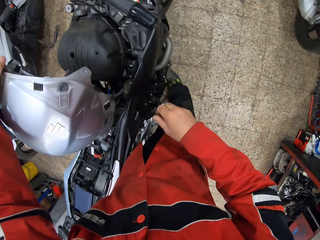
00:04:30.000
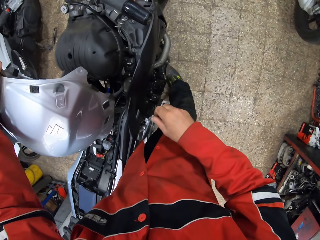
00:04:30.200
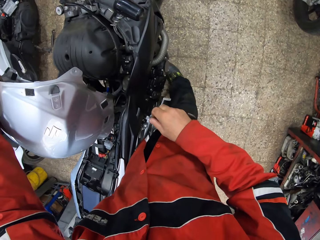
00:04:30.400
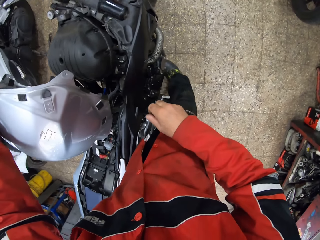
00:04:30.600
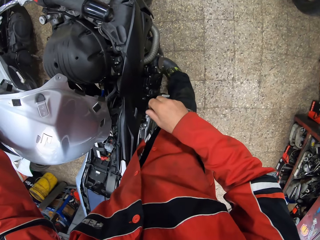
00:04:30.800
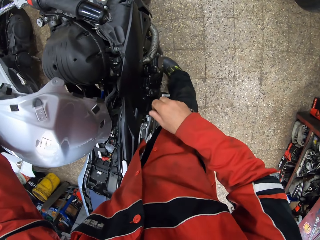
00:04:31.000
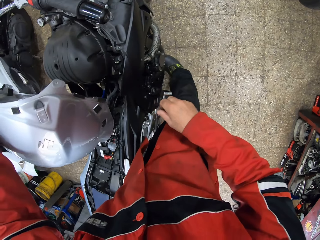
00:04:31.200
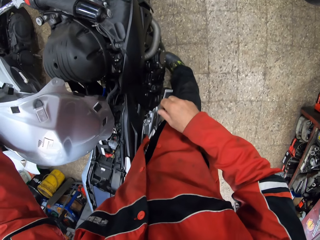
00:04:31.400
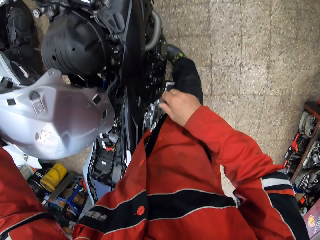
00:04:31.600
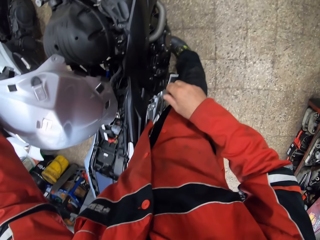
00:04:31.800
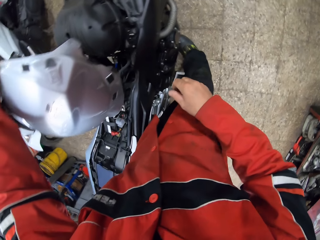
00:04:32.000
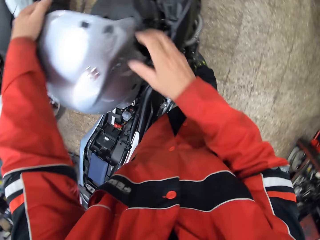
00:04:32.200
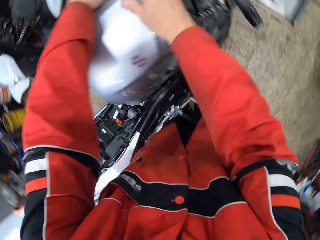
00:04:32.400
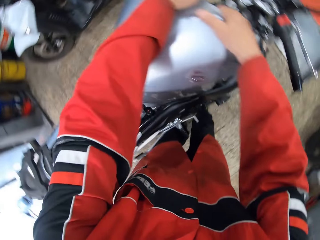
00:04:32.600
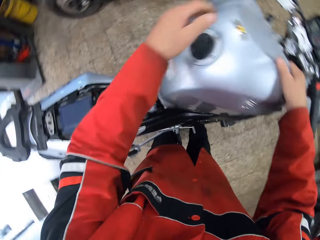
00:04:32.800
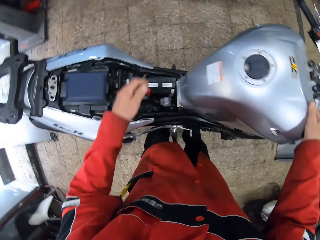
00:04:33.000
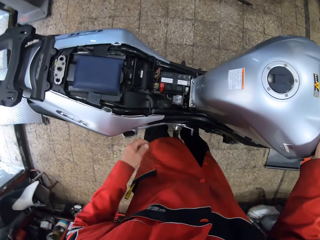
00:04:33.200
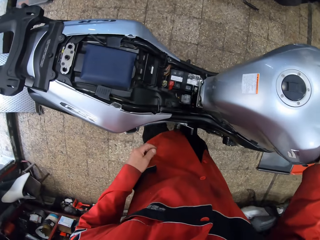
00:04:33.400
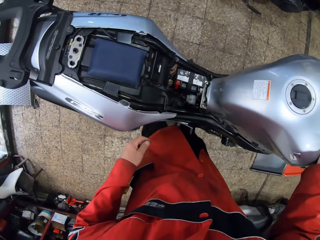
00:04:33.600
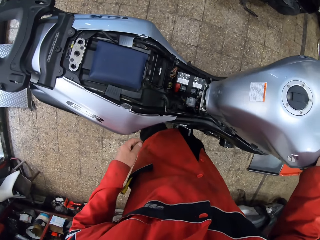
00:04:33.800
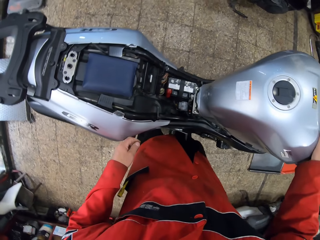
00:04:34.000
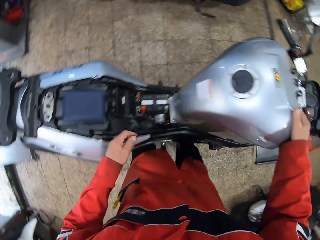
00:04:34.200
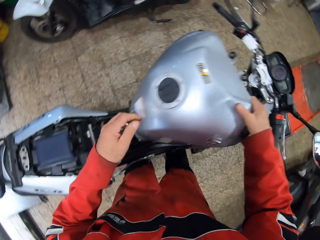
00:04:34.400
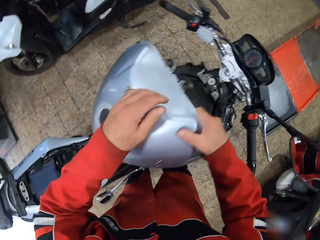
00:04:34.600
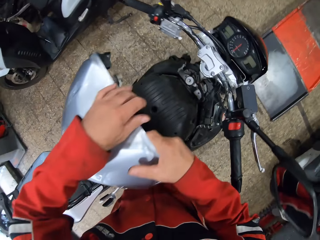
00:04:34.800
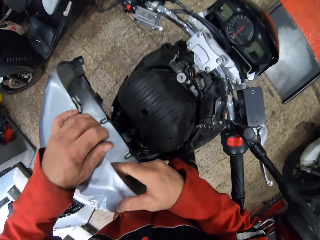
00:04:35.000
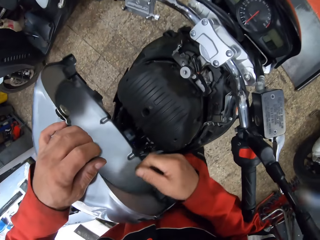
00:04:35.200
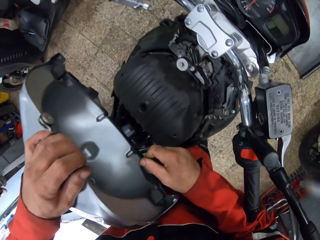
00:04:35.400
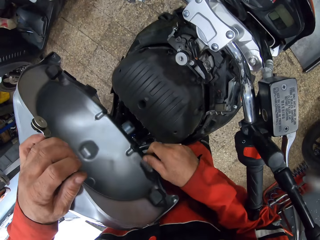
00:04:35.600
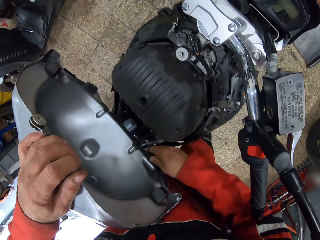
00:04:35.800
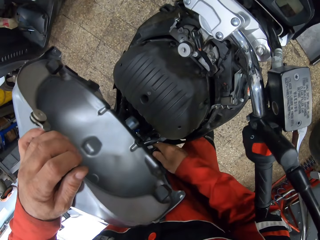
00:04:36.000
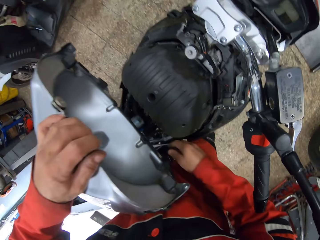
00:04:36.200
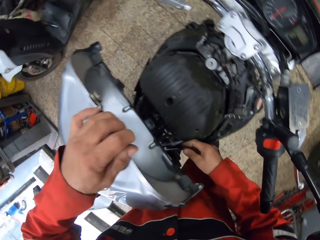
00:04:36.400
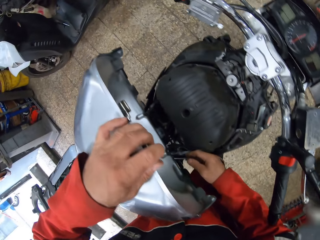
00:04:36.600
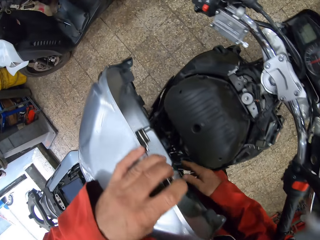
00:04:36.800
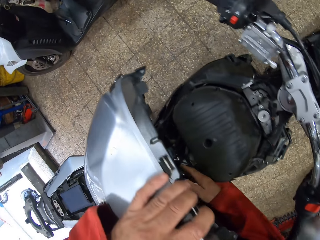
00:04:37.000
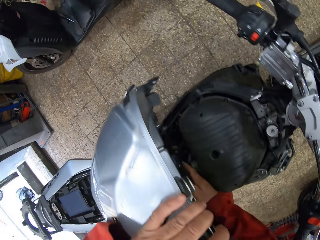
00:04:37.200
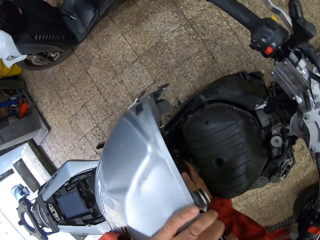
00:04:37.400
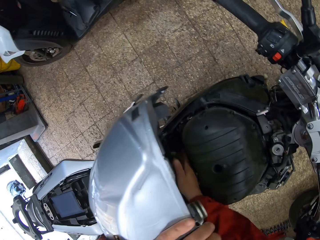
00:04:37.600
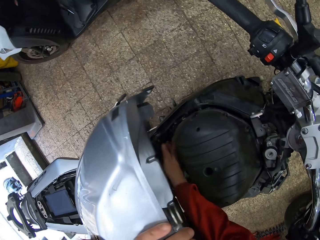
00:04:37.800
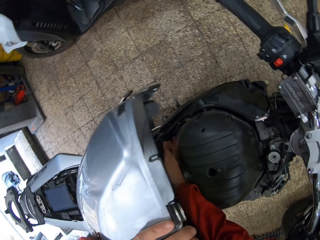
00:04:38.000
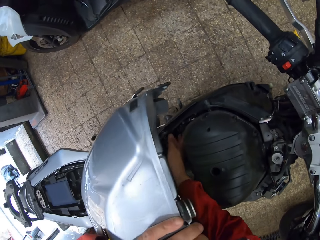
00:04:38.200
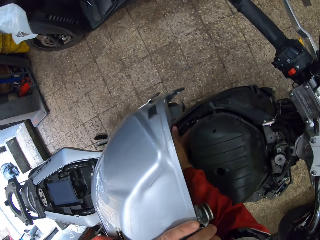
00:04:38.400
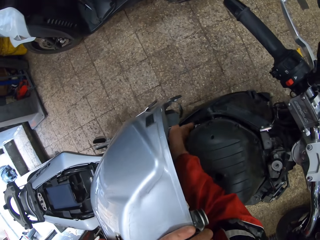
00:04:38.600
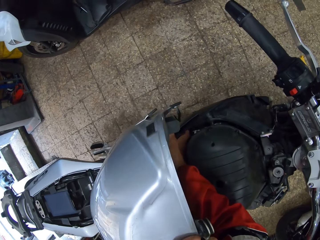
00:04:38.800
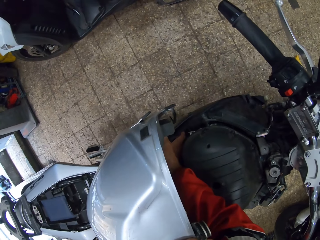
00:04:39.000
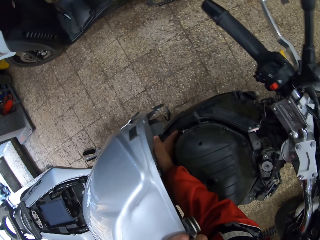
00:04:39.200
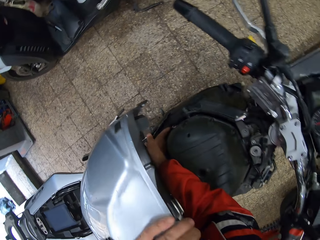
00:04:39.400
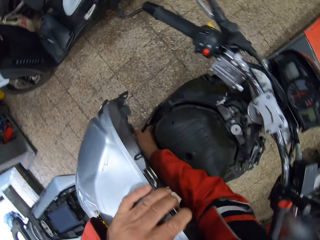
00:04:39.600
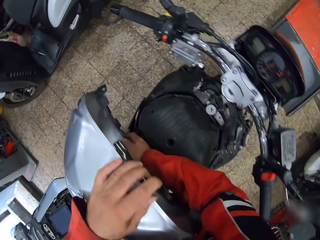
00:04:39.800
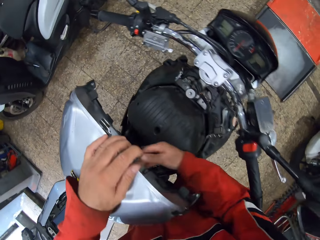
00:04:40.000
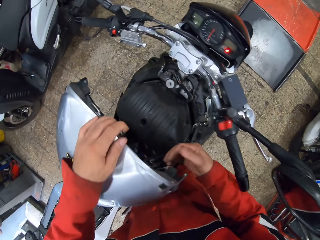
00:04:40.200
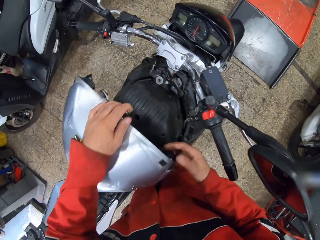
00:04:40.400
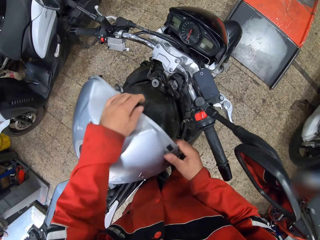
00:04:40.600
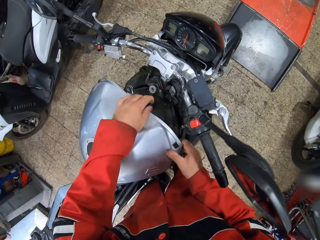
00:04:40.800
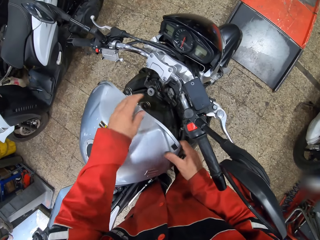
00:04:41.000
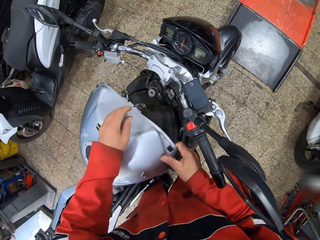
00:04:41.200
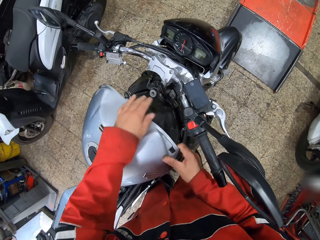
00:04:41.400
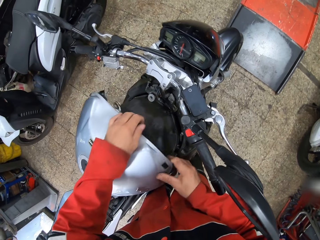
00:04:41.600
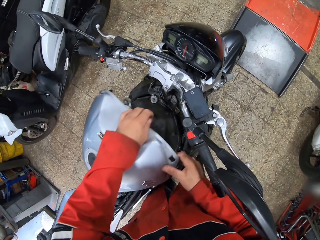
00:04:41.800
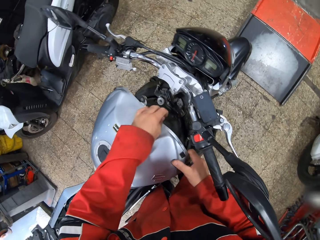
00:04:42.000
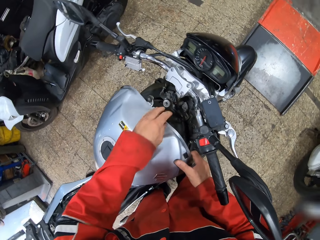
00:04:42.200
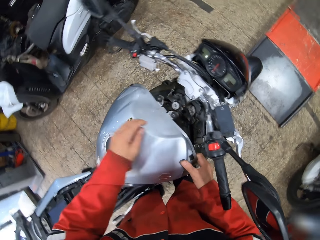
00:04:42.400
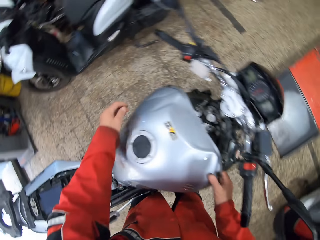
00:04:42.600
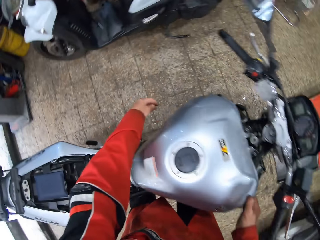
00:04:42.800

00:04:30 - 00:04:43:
The camera wearer looks at the motorcycle. They drag the left exhaust support. They touch the cable. They shake the gas tank. They cover the fuel tank.

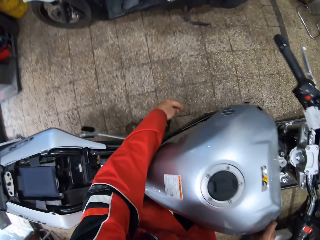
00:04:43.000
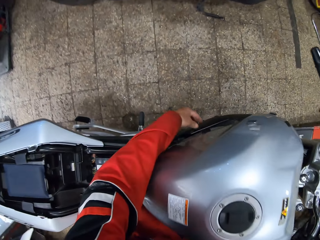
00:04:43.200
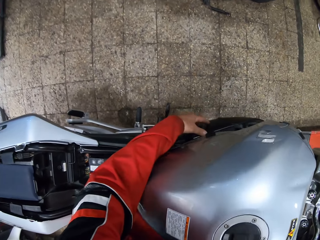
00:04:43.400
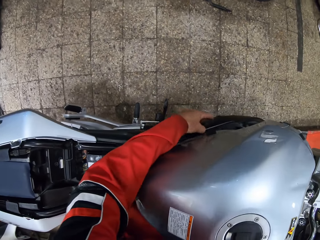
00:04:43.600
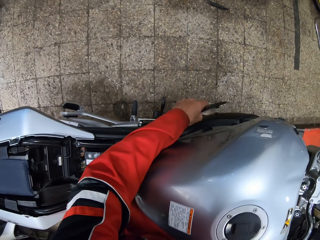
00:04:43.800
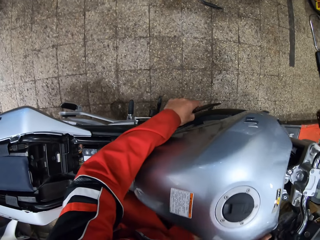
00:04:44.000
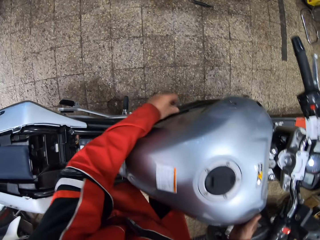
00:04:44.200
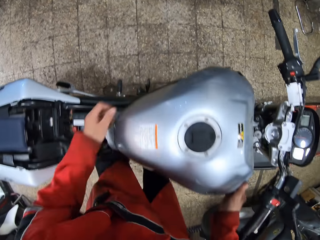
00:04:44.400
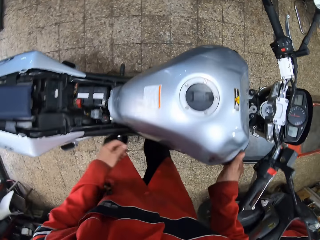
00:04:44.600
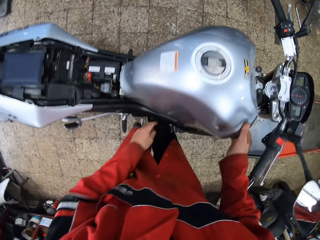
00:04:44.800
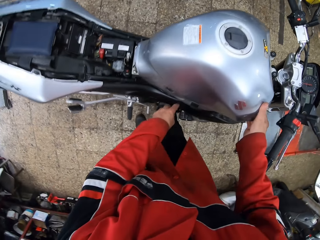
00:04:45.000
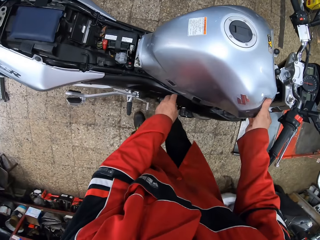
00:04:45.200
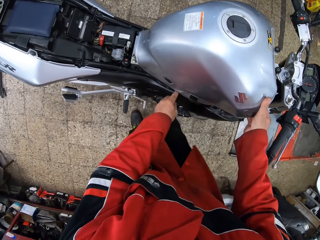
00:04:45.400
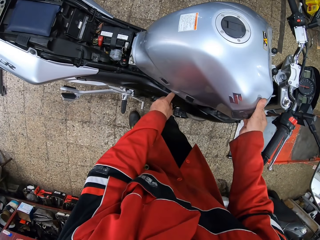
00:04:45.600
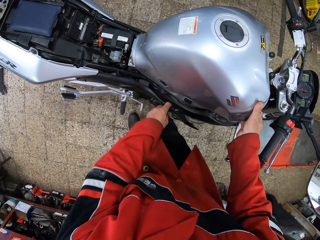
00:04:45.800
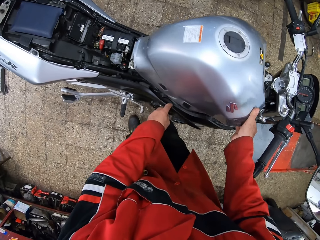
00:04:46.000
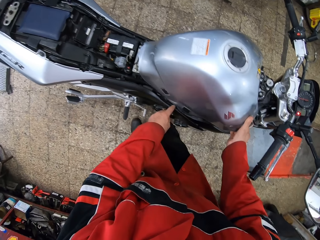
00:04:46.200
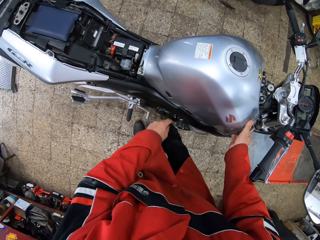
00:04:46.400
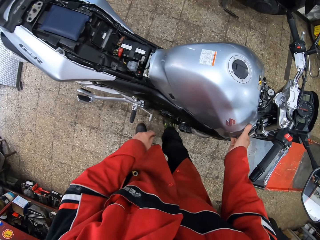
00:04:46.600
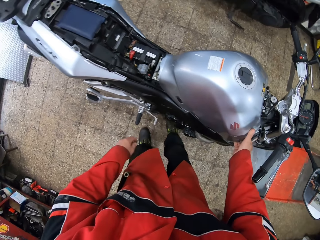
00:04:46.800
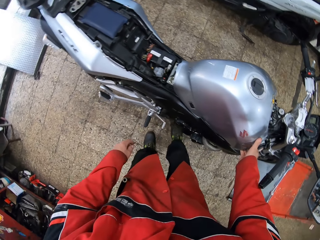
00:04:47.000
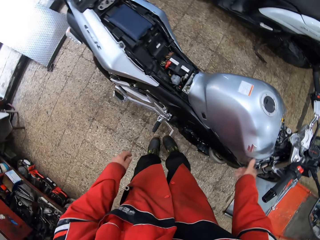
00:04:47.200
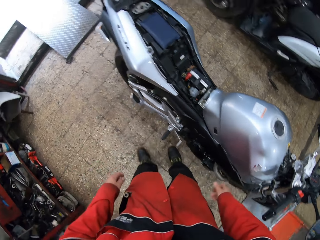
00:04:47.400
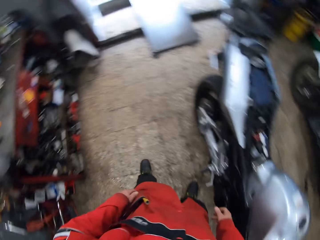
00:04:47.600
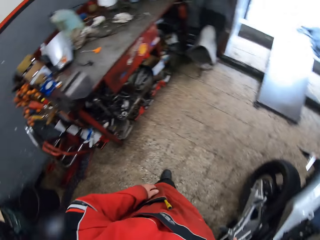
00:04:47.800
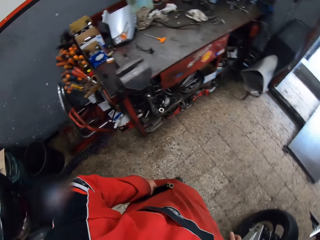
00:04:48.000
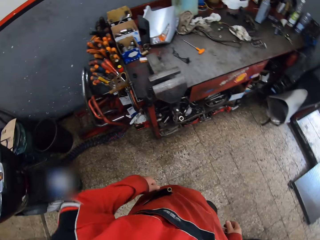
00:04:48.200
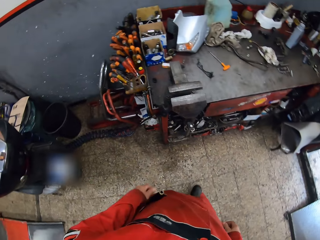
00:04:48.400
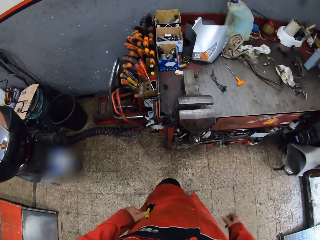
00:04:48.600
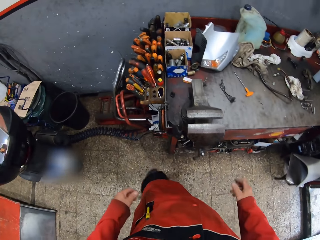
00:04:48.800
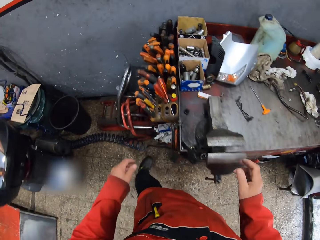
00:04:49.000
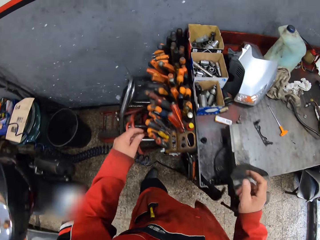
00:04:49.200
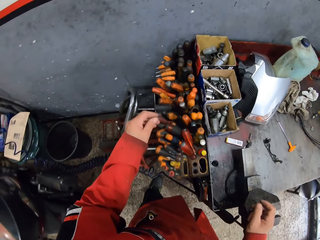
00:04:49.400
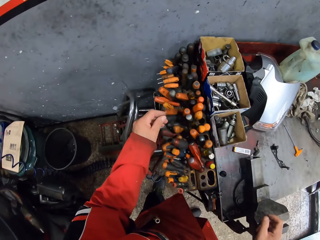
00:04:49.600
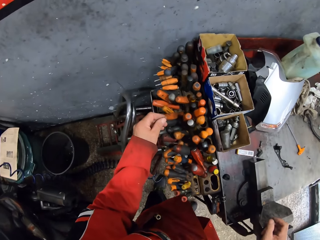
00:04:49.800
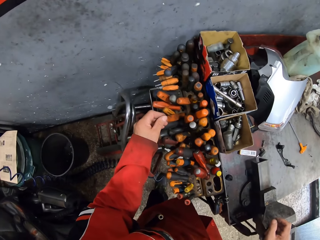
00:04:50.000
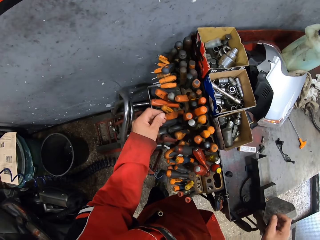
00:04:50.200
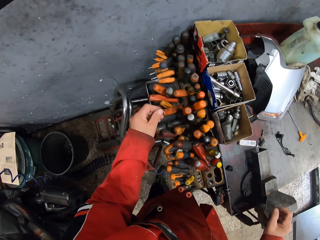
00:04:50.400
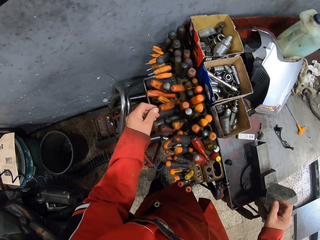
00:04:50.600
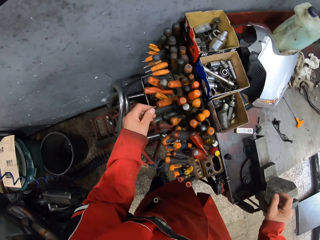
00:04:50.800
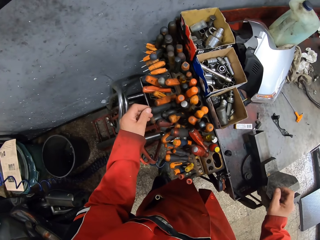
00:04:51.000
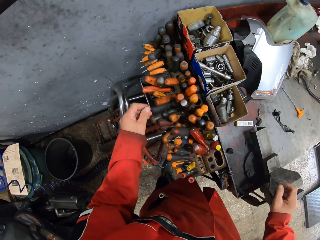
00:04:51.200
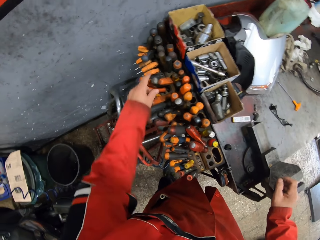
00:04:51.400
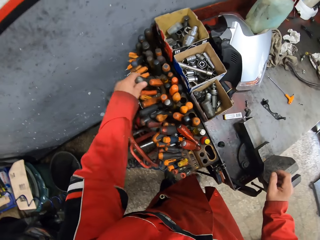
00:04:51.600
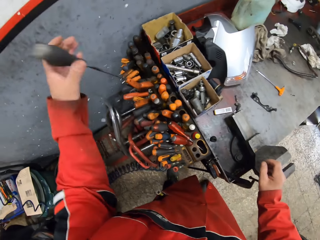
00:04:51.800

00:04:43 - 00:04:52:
The camera wearer drags the left exhaust support. He drags the right exhaust support. He closes the gas tank. He walks towards the workshop table. He picks up a black screwdriver from the workshop table with his left hand.
